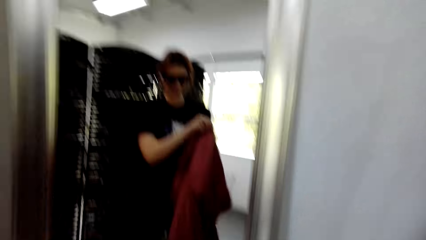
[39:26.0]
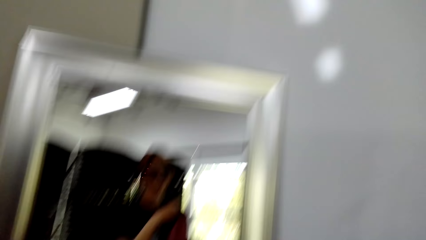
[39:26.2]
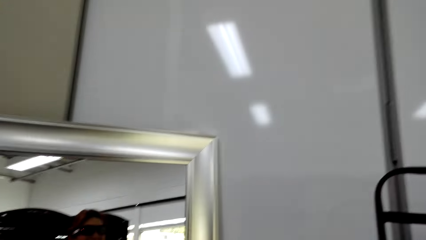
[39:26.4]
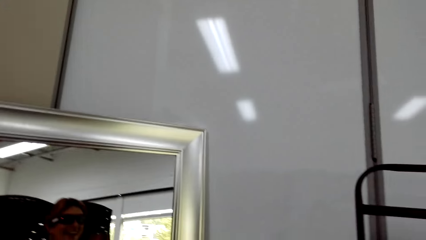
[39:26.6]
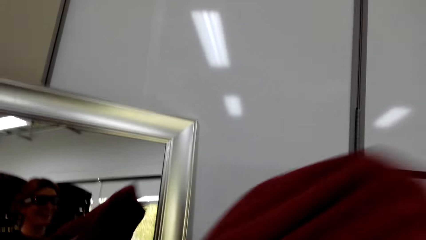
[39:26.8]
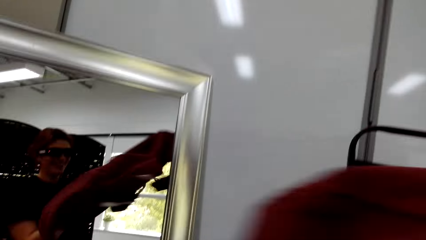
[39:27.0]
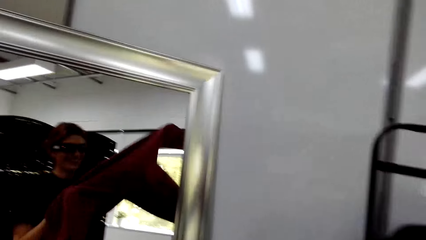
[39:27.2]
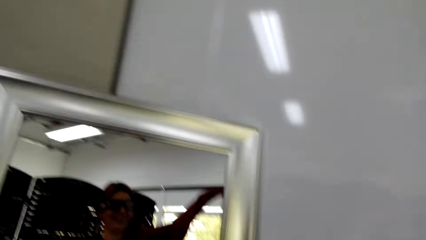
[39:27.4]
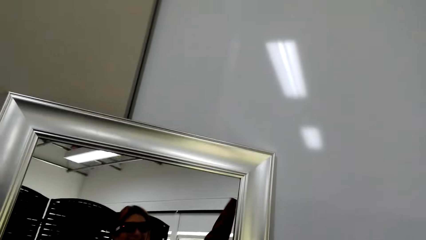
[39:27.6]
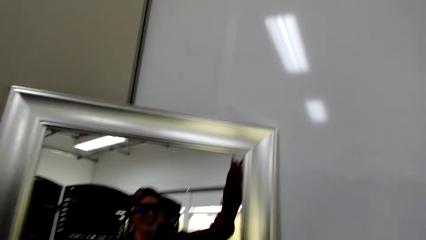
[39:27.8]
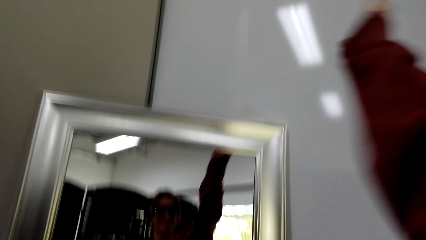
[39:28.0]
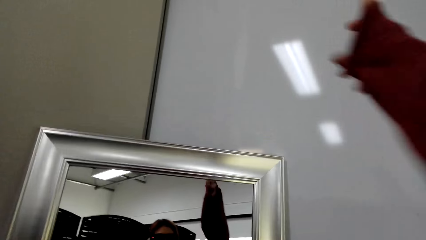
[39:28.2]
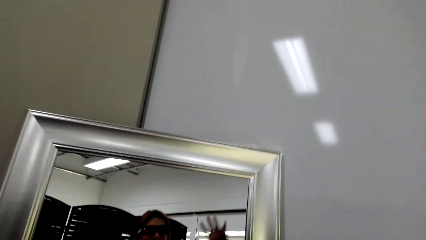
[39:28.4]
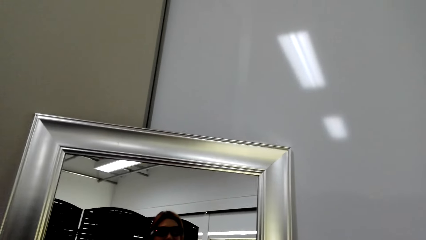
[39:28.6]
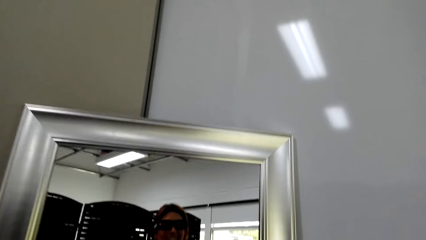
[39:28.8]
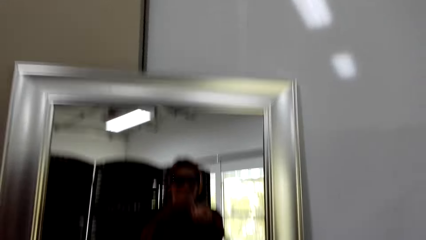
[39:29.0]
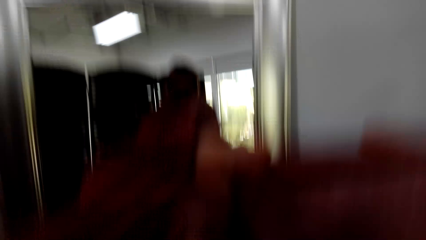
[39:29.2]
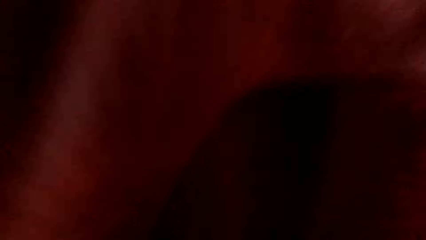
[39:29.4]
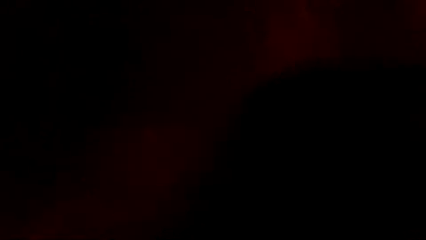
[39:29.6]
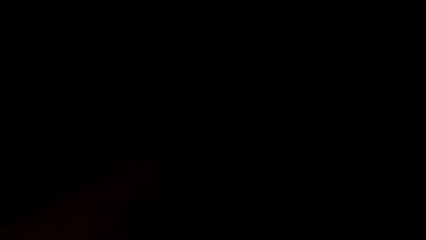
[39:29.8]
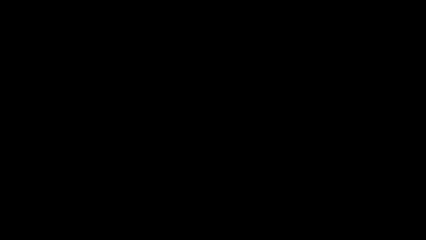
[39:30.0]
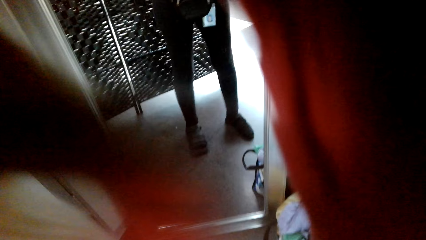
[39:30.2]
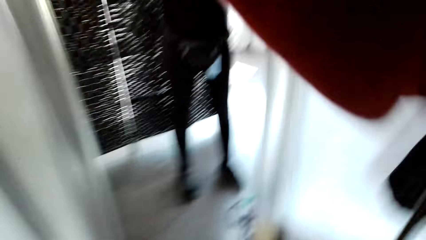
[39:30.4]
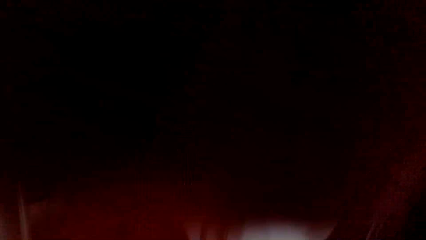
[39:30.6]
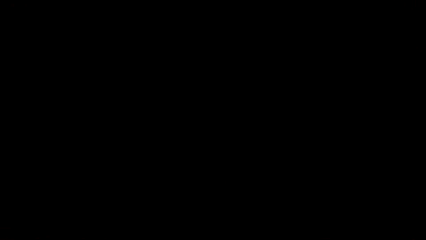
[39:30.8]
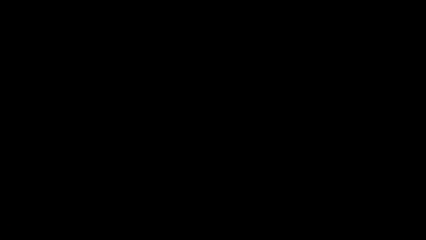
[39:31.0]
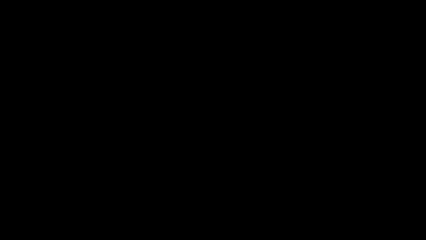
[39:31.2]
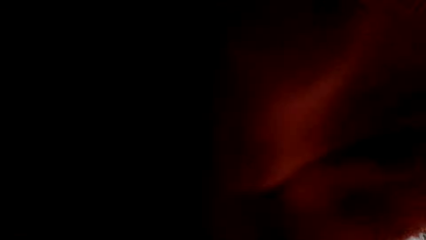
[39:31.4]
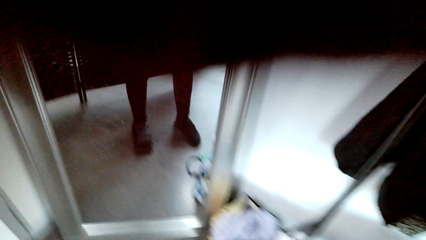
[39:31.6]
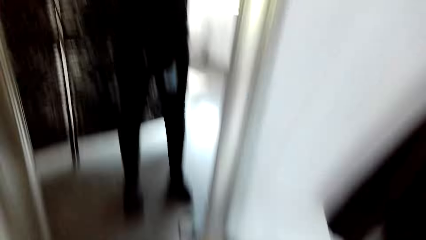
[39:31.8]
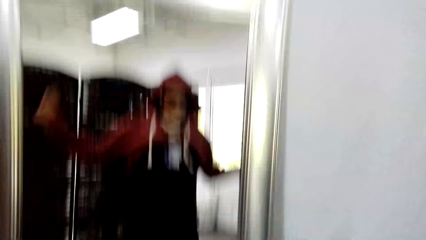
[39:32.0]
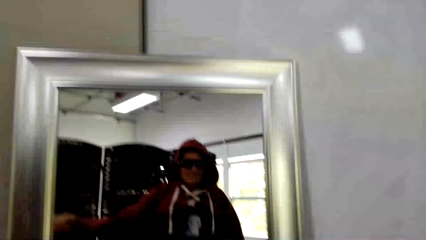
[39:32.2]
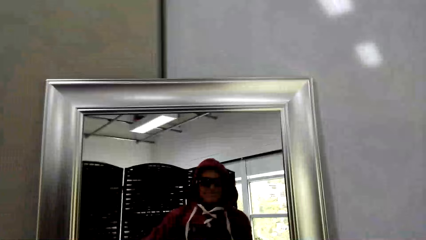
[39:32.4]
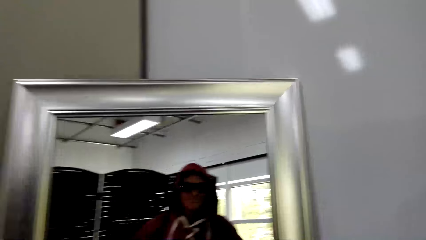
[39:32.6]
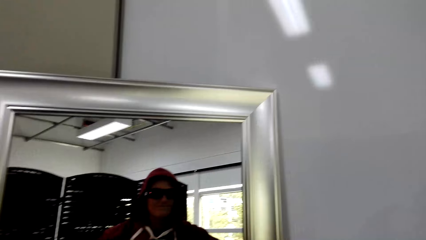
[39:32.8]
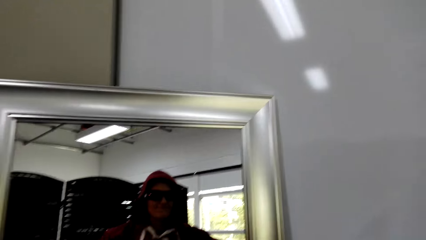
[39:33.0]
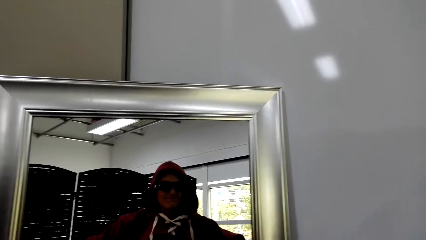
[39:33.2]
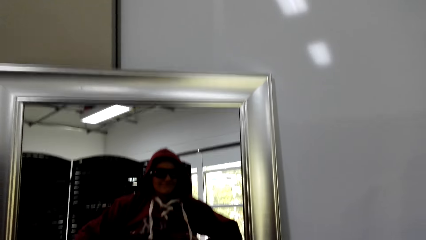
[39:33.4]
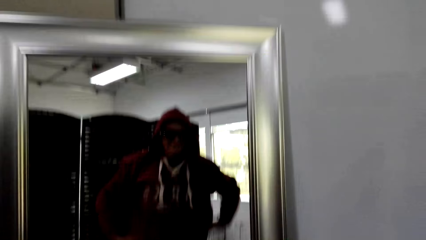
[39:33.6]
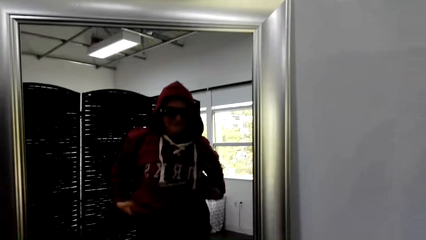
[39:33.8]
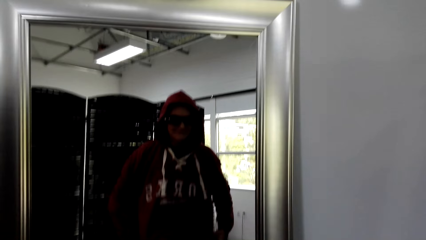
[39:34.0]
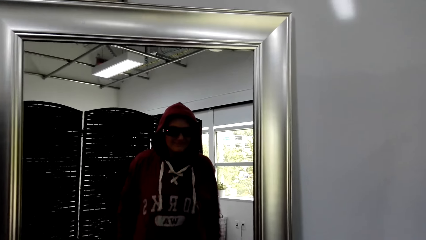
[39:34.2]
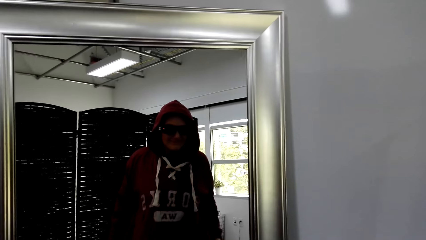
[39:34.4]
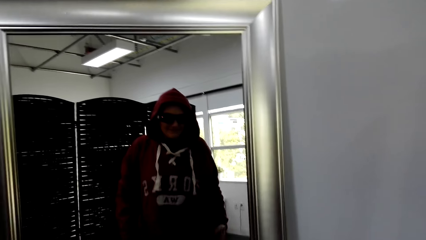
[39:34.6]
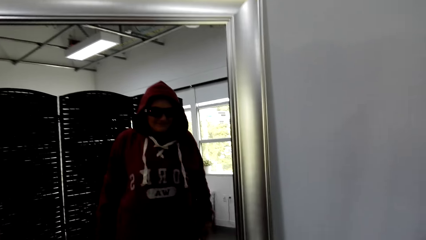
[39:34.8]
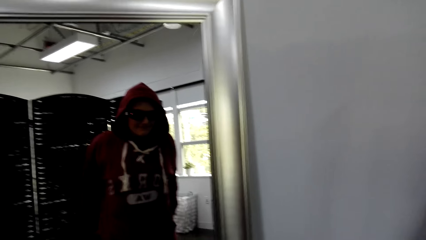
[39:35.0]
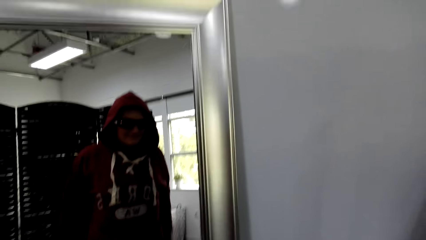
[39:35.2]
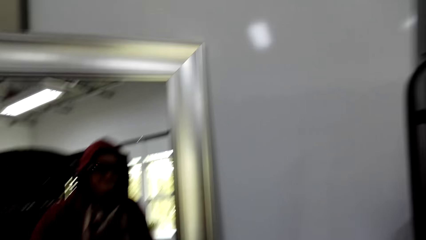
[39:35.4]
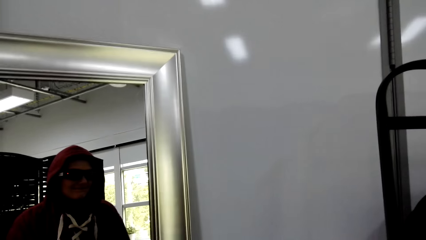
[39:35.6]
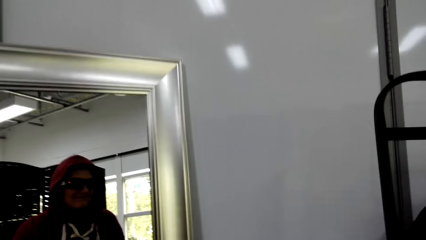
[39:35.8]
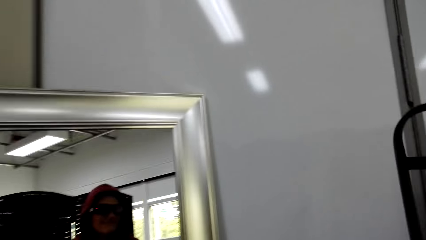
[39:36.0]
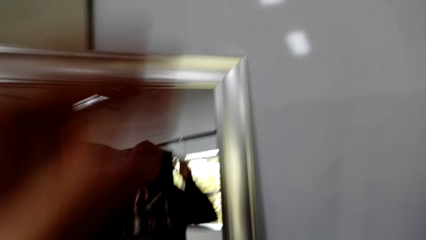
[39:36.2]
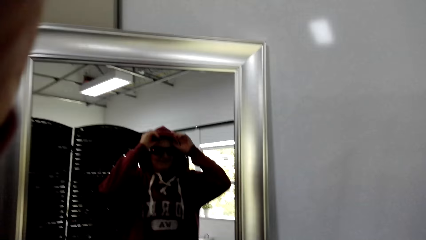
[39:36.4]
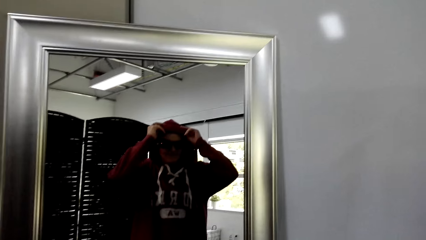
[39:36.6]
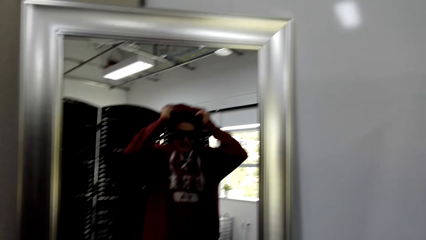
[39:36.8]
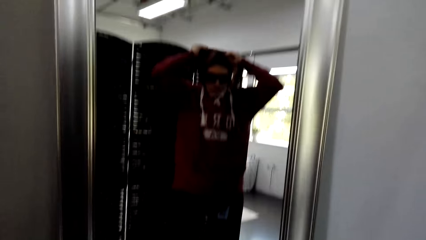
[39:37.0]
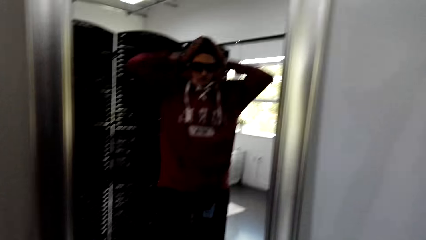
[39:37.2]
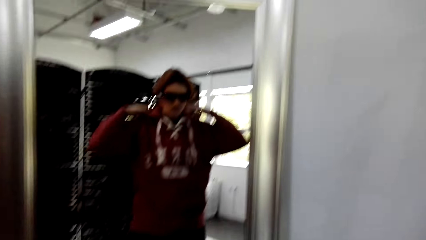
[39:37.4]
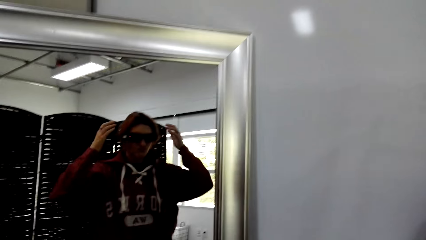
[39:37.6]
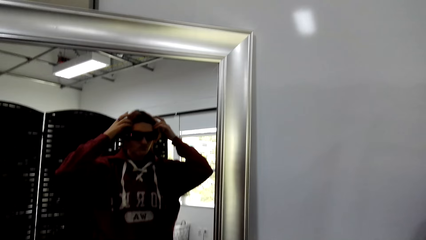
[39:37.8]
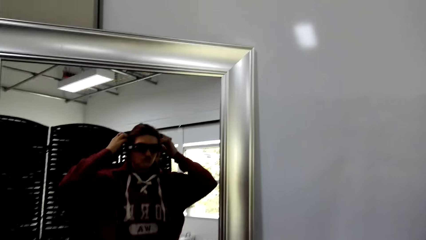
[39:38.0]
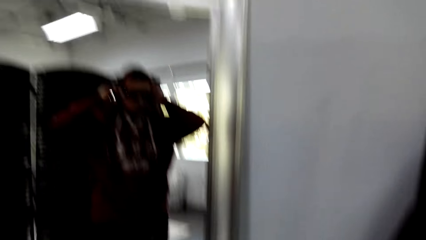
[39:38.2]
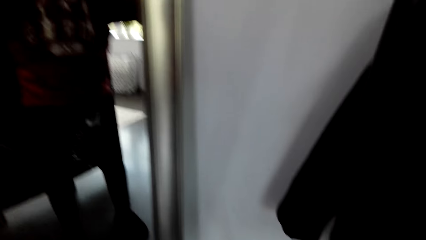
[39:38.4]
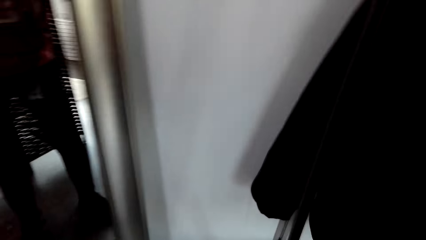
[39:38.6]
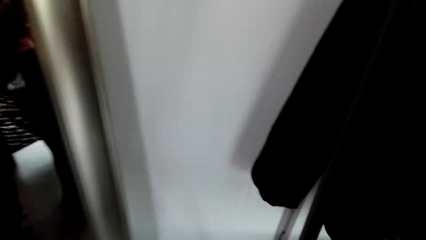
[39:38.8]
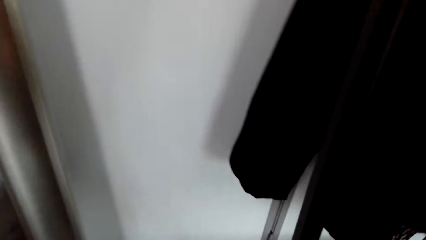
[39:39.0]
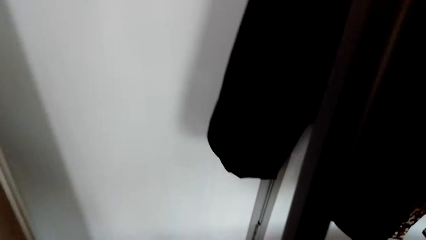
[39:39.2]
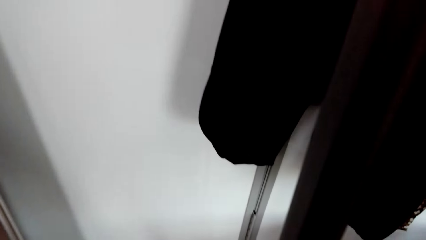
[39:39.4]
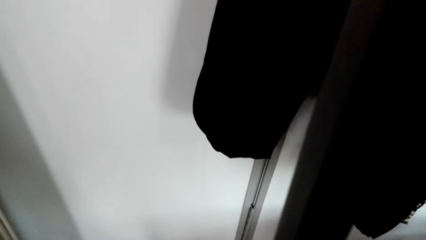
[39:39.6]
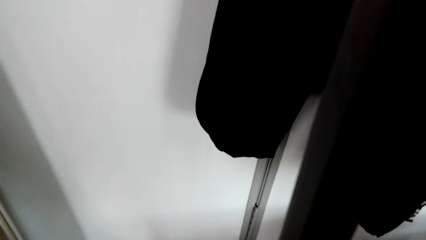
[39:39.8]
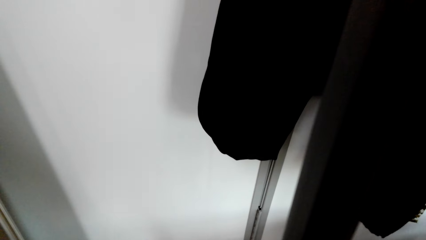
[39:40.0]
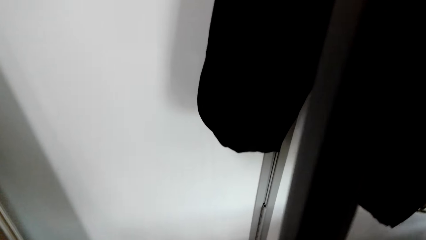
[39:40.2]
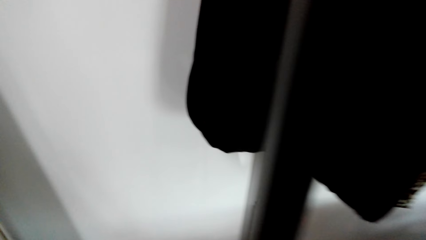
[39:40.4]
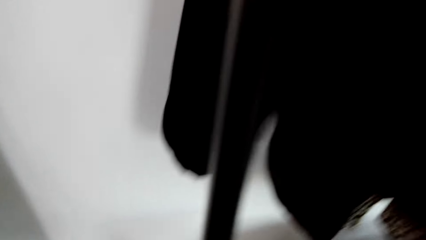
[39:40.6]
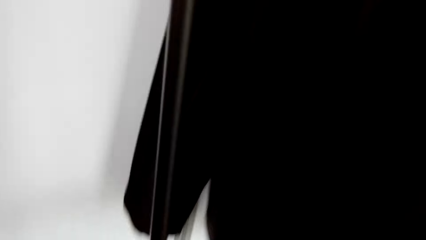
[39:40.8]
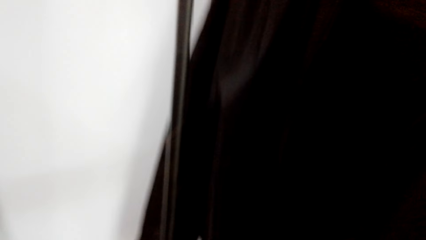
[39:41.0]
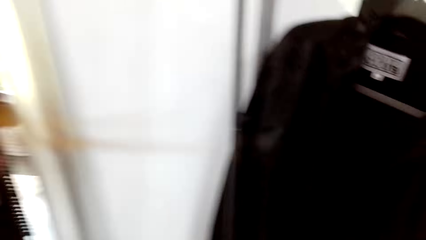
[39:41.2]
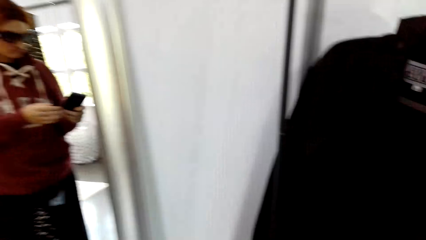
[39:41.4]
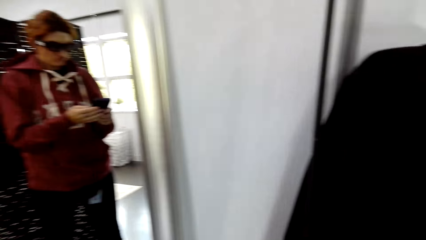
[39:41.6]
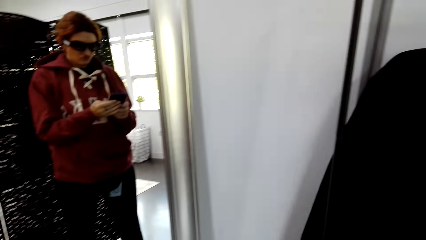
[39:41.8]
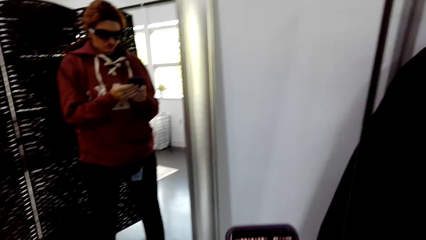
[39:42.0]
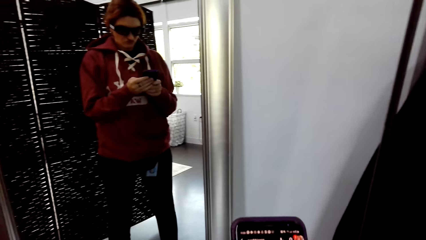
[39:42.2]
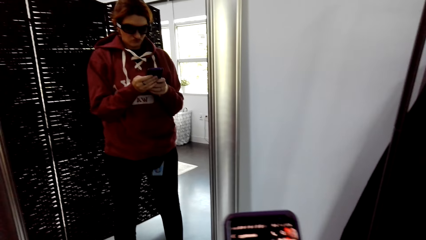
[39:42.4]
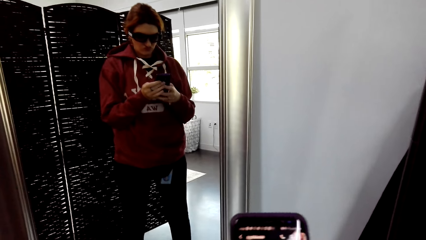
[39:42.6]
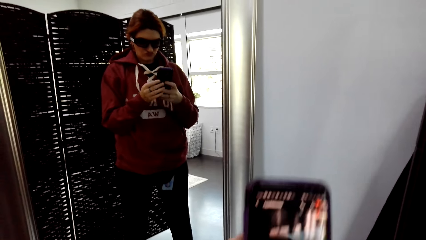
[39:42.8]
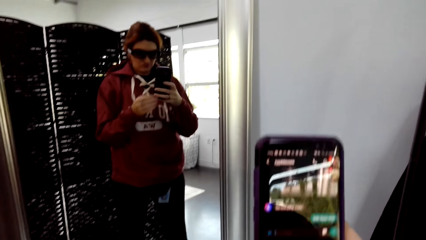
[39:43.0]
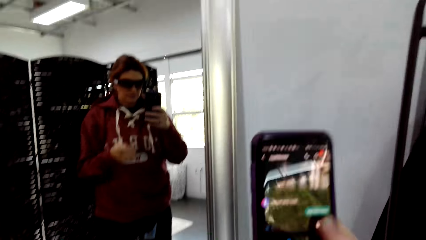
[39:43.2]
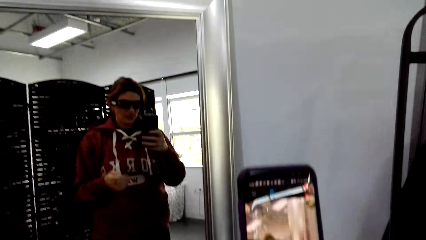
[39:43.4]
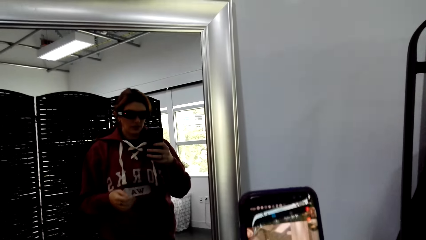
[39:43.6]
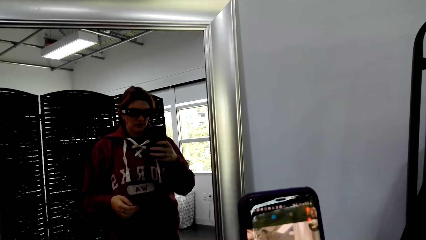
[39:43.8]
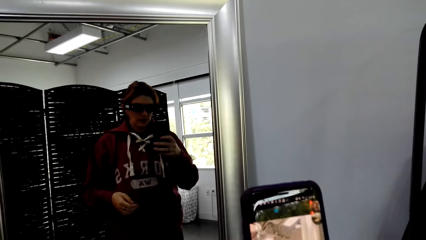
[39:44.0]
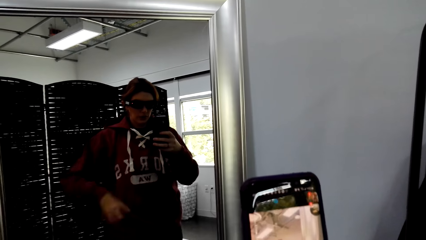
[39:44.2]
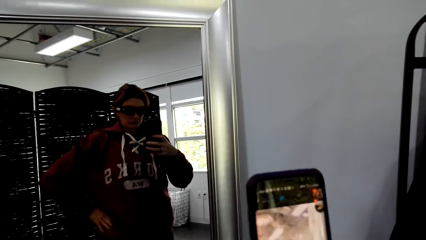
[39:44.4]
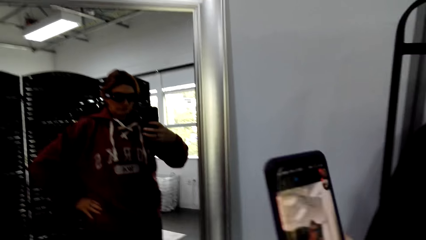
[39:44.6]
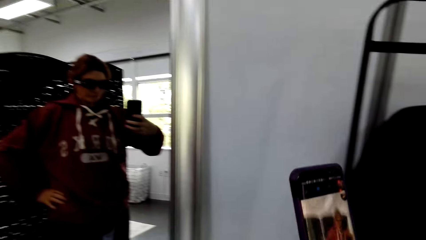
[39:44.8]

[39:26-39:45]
The camera wearer wears the sweater. He looks at the mirror. He lifts his hand. He takes a picture with the phone. He looks on the other side. He holds the phone, operates the phone and lifts the phone.
